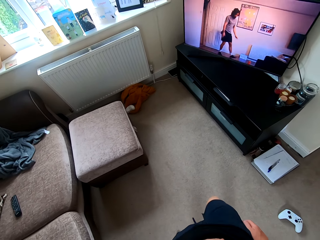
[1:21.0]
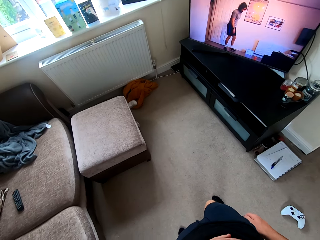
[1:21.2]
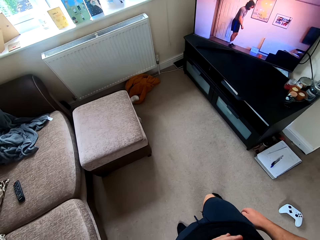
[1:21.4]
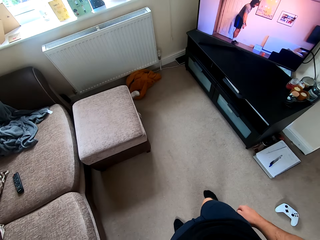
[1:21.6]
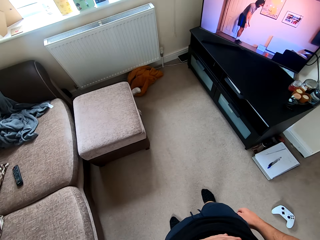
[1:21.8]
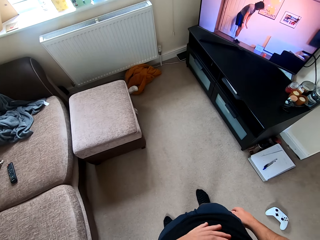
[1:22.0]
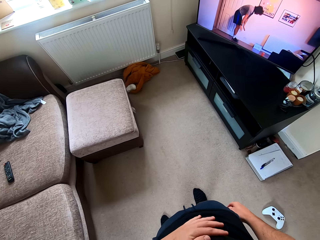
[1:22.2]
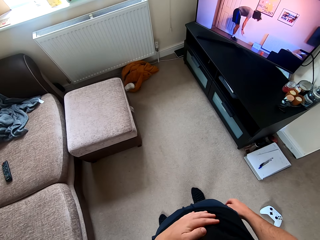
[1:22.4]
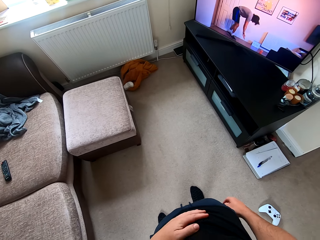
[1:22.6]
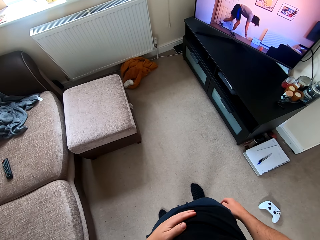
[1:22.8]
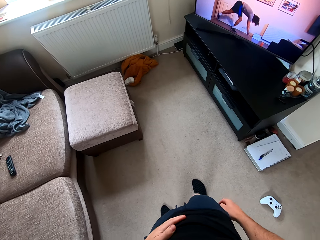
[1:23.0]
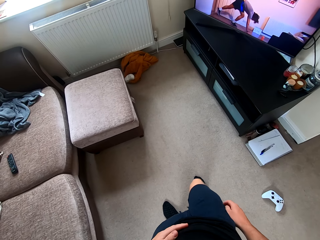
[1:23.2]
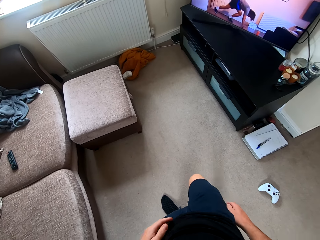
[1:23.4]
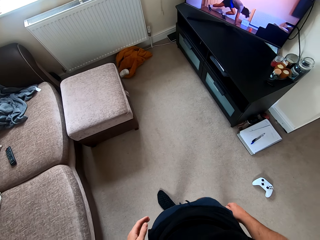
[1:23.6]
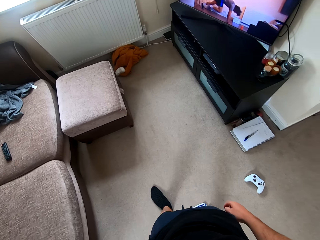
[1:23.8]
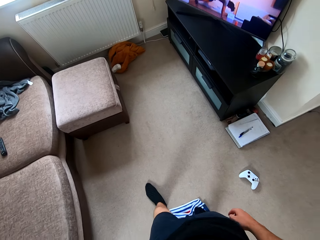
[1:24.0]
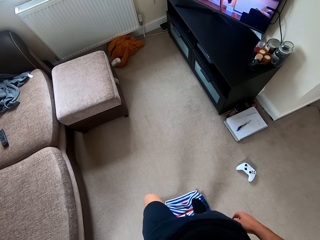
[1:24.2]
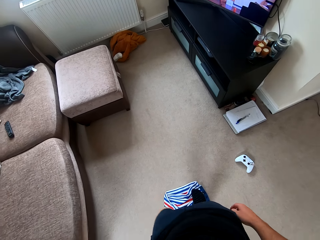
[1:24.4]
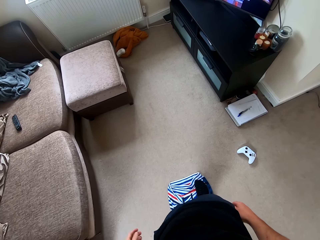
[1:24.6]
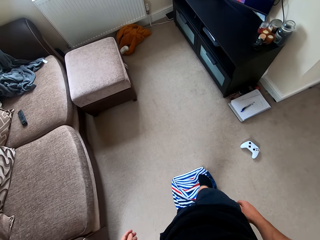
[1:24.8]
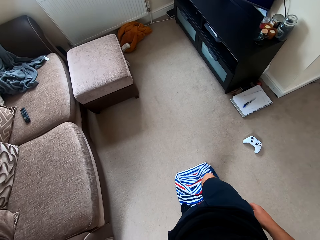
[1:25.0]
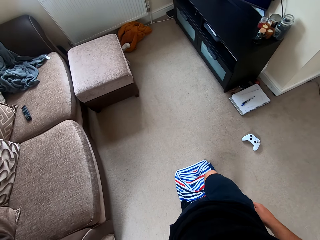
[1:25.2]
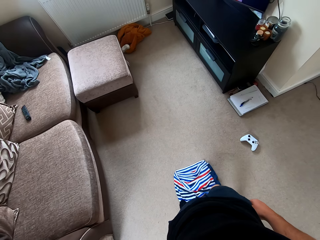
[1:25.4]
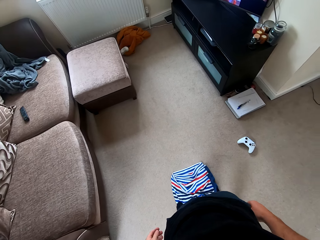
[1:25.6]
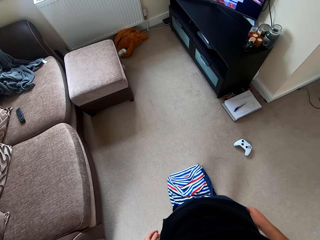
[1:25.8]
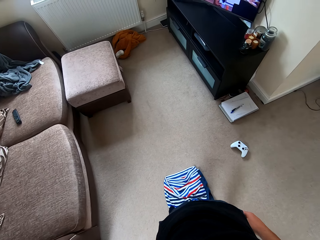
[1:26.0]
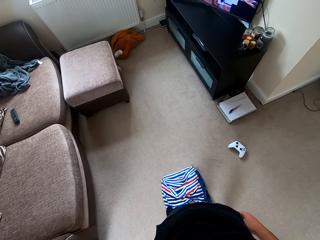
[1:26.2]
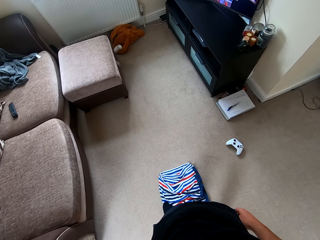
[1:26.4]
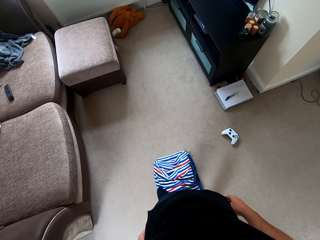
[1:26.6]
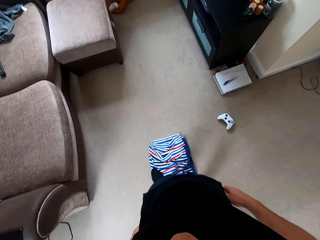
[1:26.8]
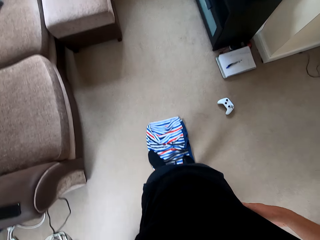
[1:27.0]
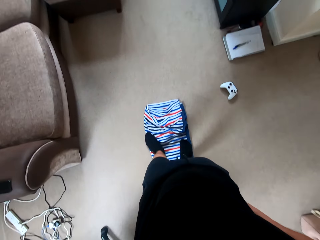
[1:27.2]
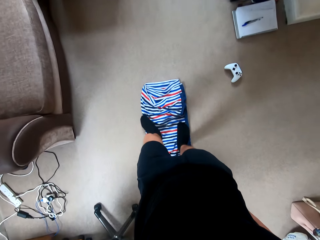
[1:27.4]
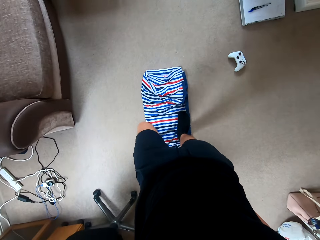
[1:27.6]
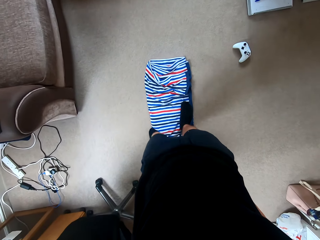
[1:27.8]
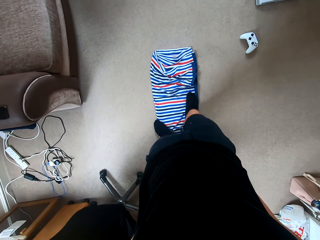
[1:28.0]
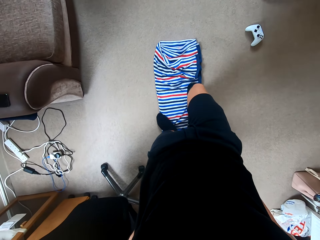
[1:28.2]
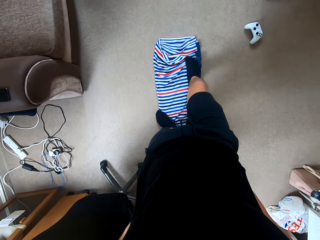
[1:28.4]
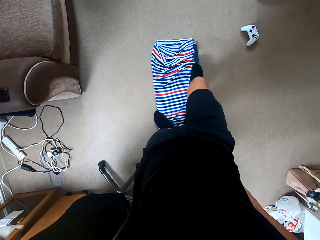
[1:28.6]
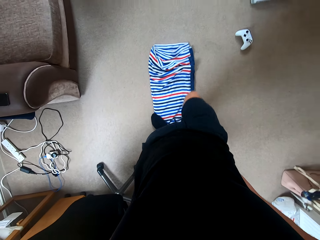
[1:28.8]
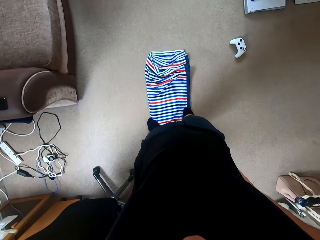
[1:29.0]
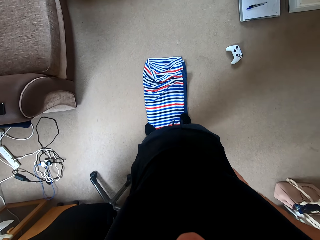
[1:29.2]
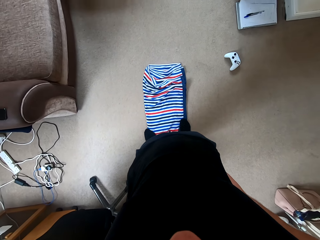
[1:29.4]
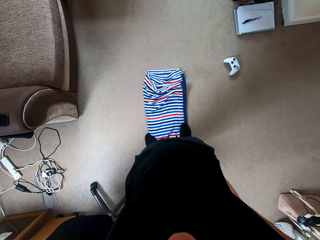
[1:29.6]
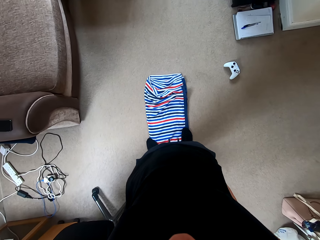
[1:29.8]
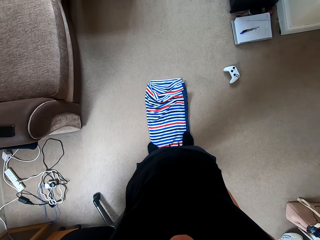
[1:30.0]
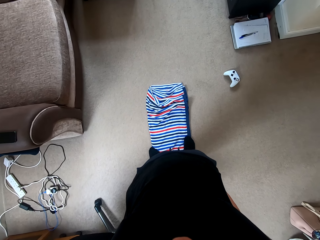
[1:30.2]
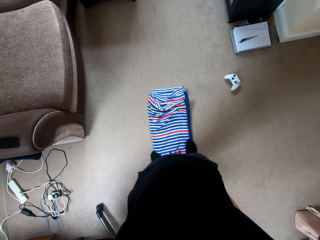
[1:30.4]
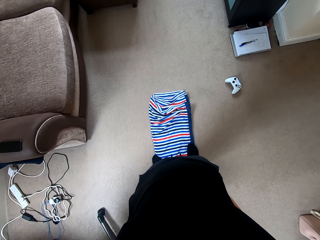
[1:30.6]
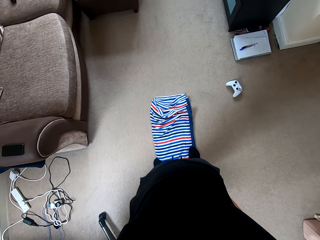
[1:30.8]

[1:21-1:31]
The camera wearer watches the television.

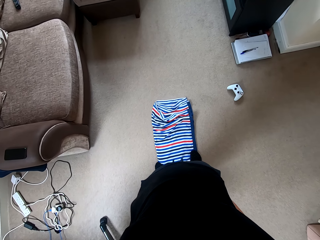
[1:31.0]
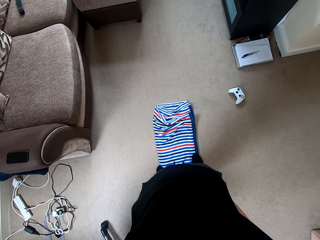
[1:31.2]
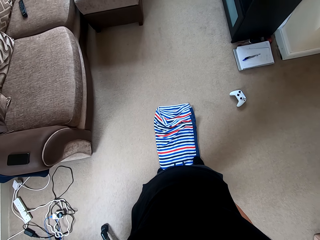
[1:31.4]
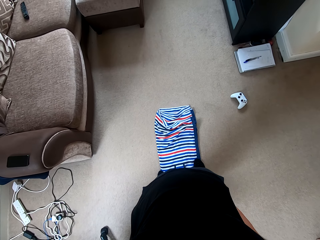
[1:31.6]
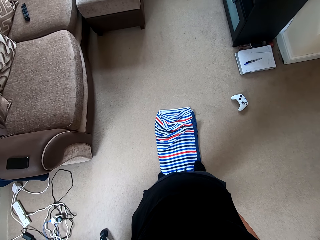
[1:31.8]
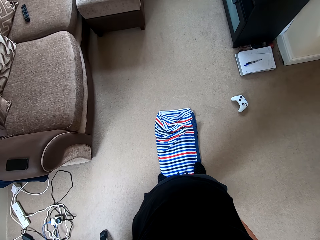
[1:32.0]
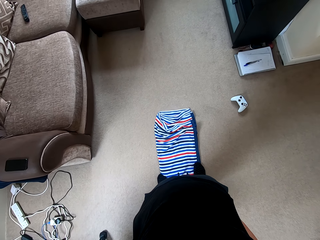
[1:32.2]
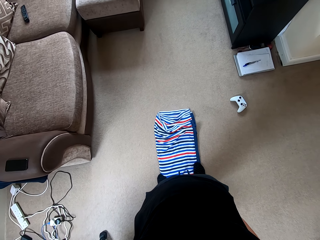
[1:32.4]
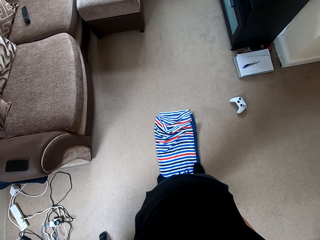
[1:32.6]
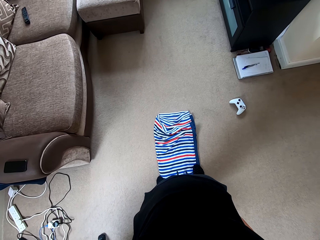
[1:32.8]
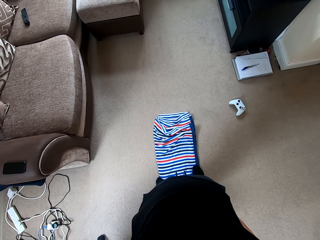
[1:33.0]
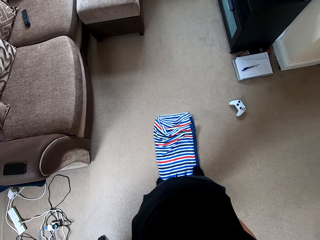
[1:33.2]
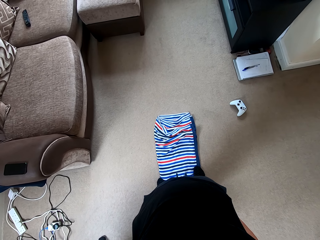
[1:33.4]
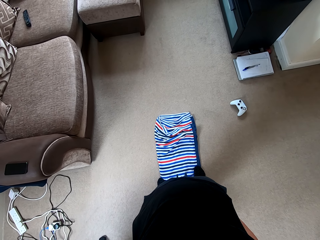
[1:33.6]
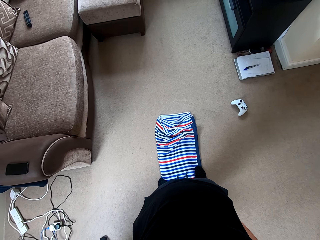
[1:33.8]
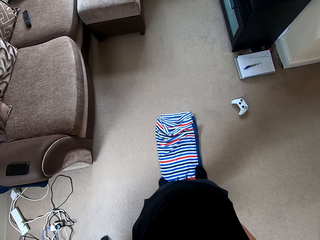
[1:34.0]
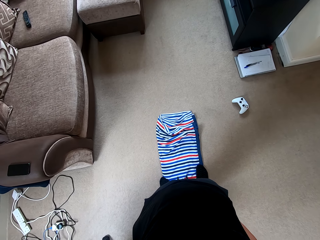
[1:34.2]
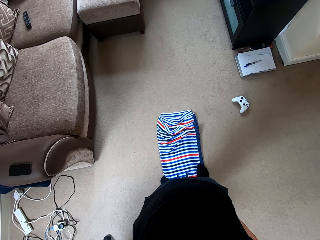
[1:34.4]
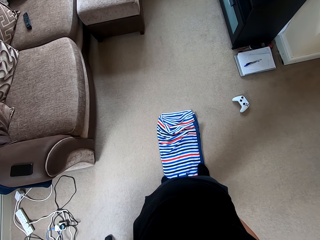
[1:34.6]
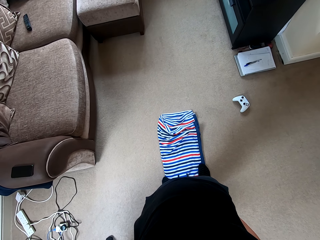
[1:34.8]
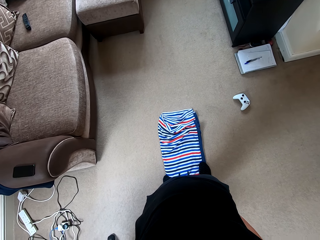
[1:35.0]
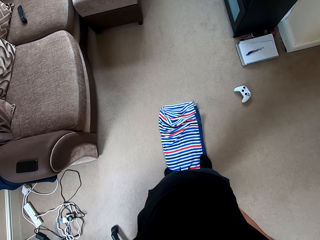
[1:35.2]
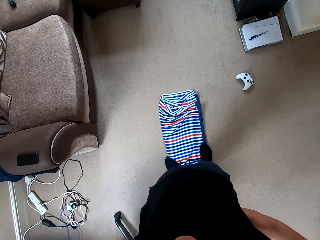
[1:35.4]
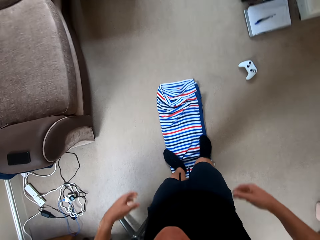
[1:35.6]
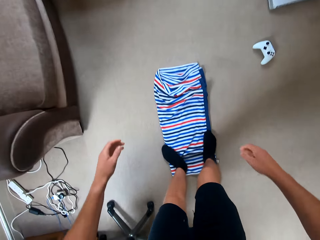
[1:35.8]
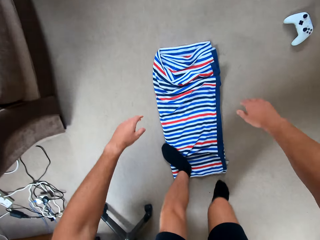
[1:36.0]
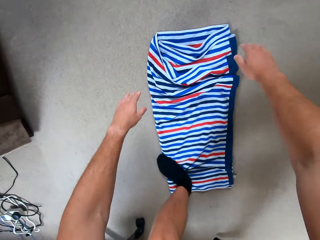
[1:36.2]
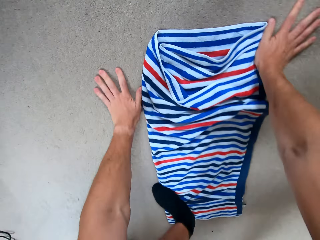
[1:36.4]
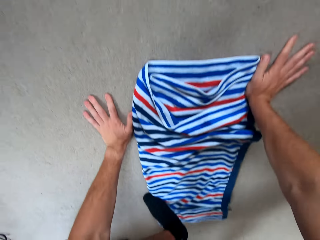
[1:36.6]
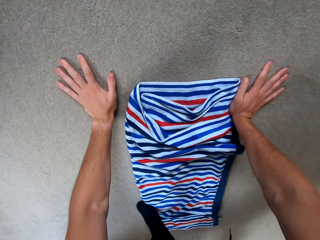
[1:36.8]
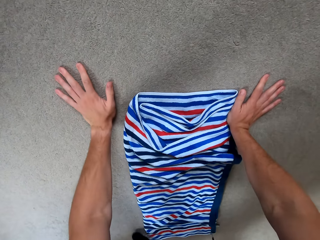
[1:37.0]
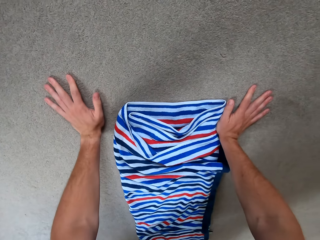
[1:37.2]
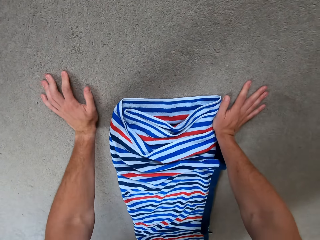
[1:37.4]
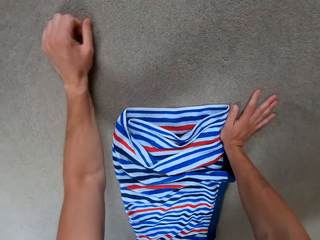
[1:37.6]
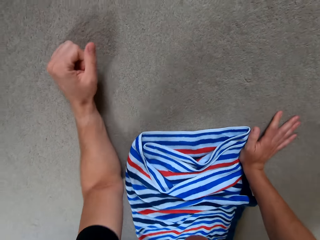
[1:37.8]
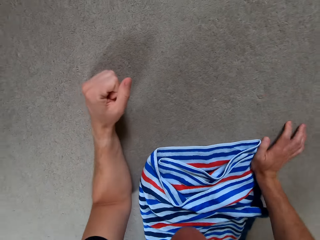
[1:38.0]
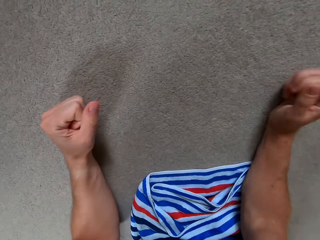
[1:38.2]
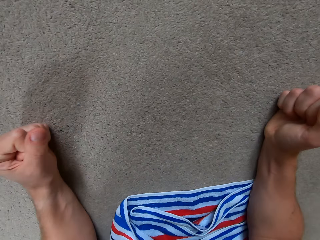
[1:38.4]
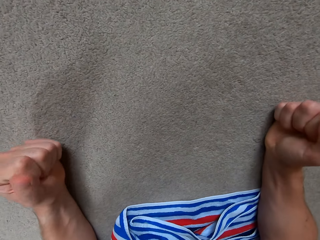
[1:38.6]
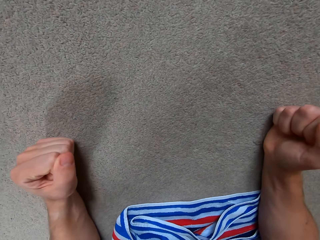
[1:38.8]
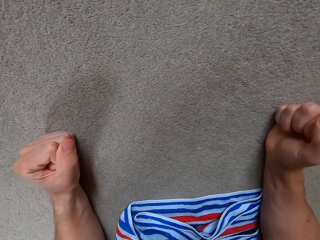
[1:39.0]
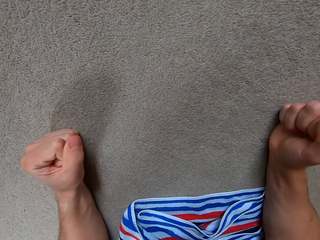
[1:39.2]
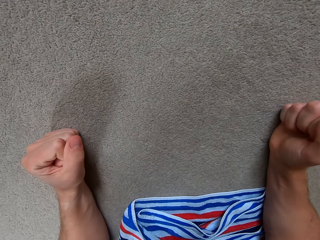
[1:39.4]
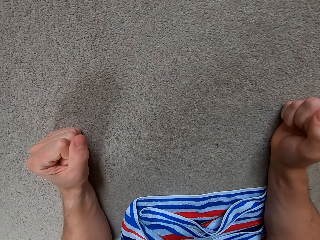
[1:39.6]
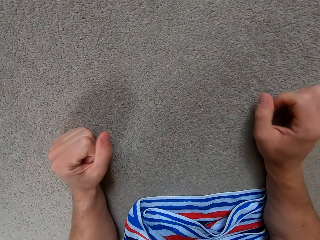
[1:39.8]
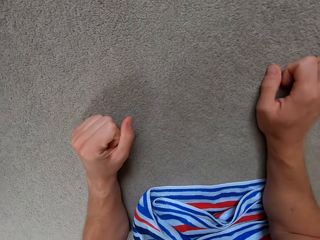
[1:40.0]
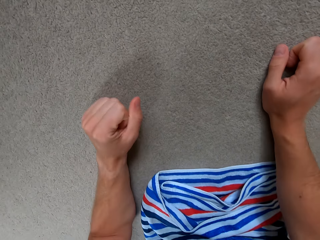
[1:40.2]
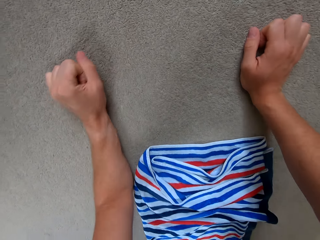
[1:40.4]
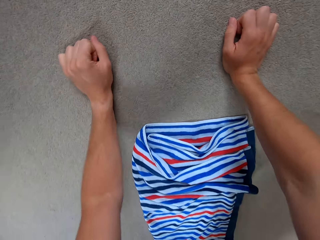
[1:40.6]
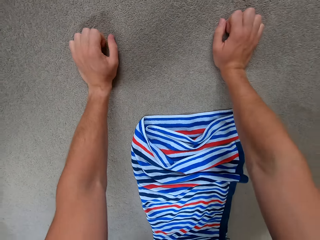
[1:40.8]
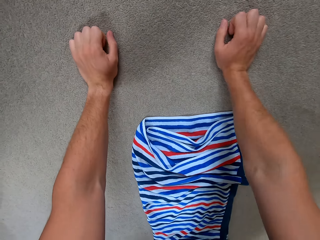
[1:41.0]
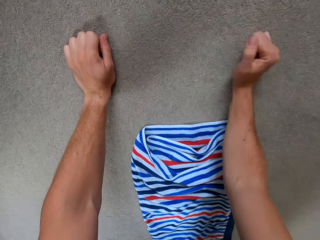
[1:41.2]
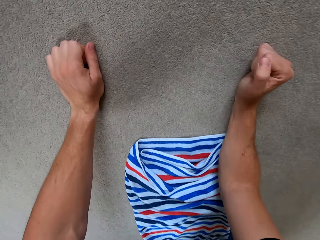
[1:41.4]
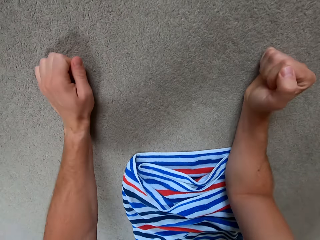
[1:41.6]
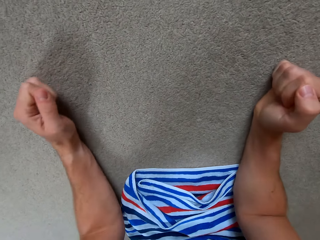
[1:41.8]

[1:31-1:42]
The camera wearer kneels on the floor. They move.
